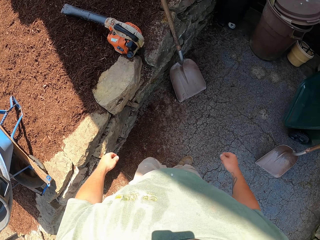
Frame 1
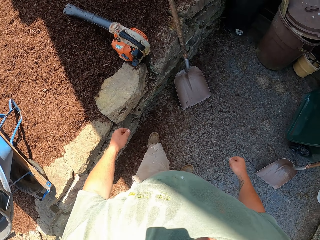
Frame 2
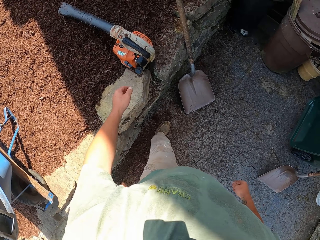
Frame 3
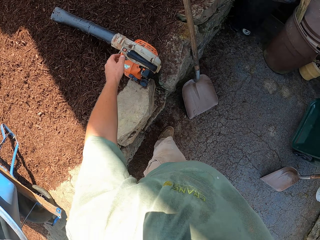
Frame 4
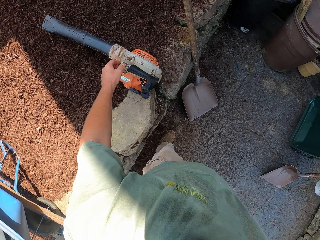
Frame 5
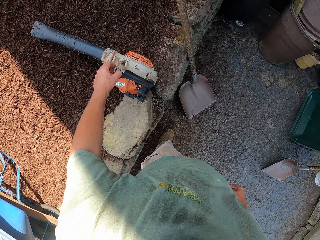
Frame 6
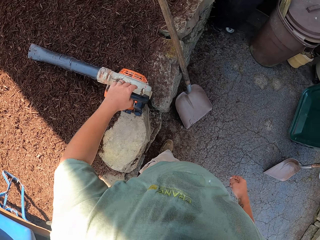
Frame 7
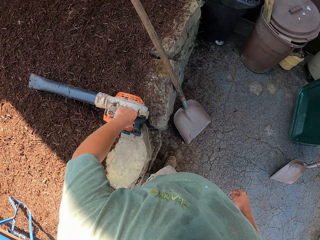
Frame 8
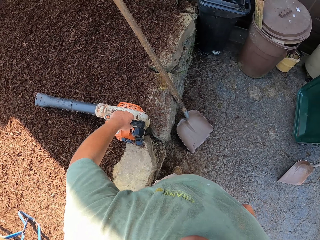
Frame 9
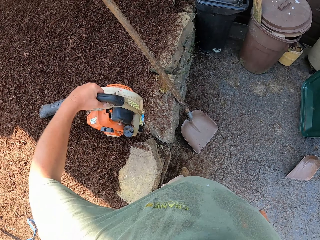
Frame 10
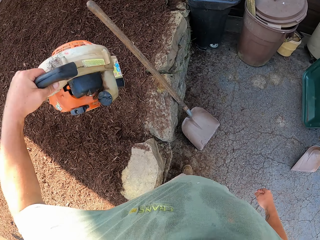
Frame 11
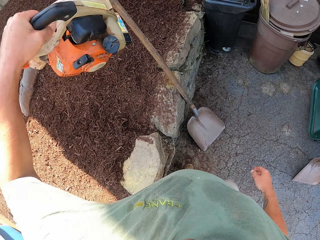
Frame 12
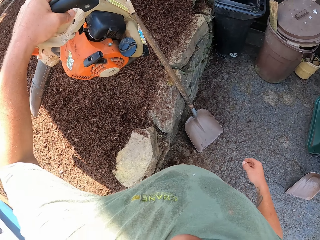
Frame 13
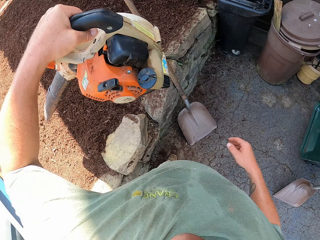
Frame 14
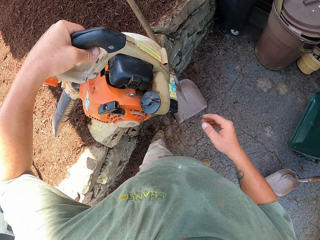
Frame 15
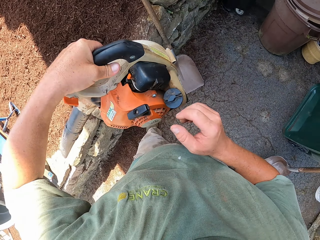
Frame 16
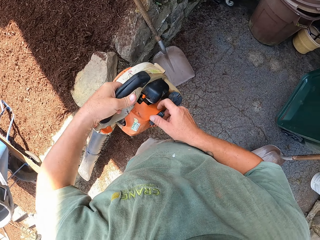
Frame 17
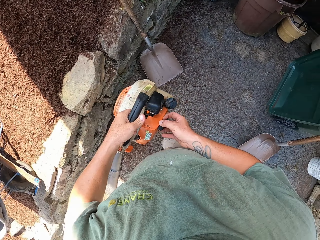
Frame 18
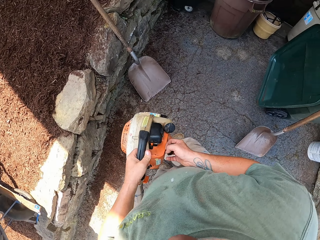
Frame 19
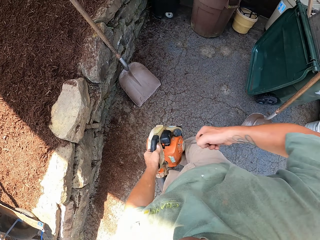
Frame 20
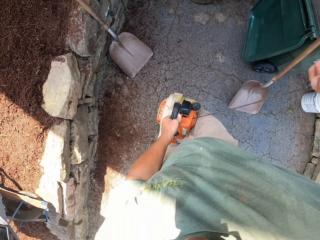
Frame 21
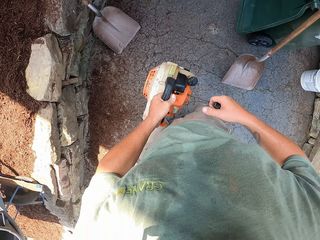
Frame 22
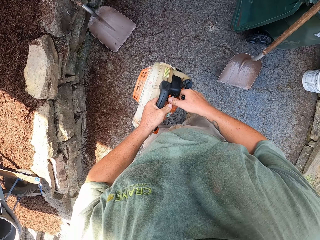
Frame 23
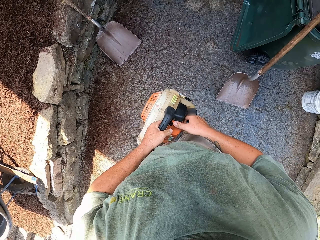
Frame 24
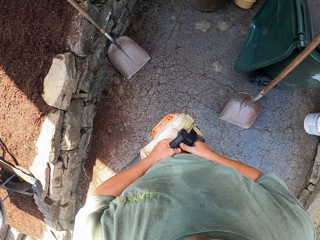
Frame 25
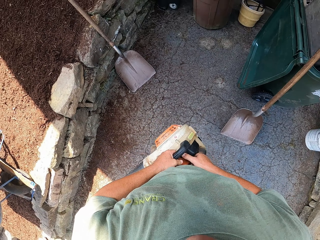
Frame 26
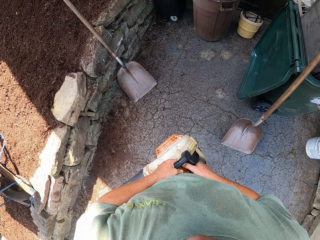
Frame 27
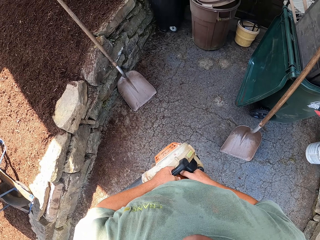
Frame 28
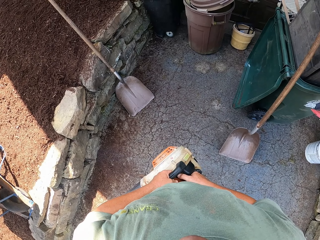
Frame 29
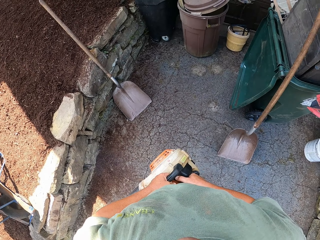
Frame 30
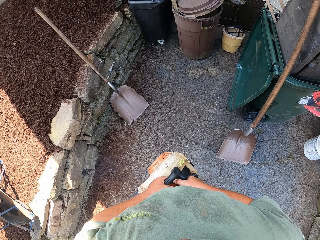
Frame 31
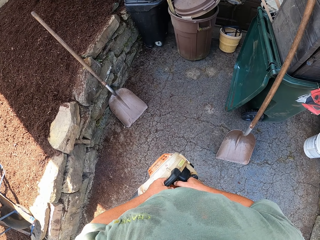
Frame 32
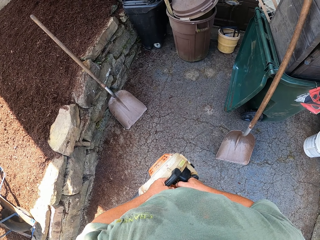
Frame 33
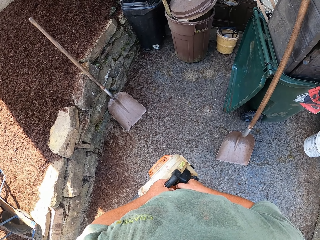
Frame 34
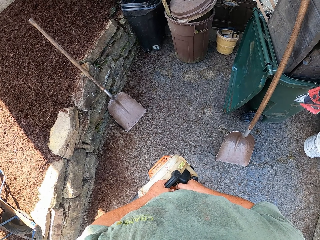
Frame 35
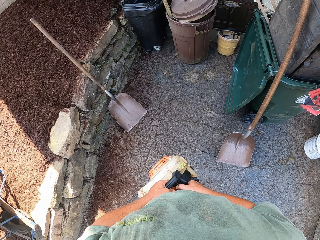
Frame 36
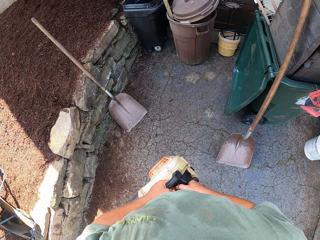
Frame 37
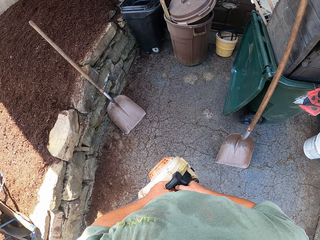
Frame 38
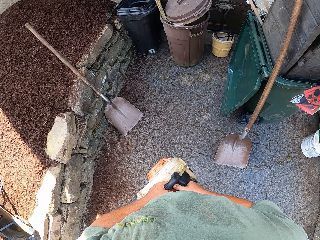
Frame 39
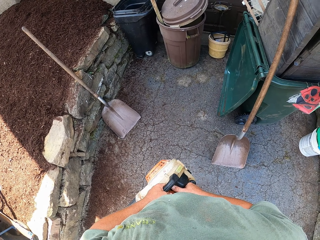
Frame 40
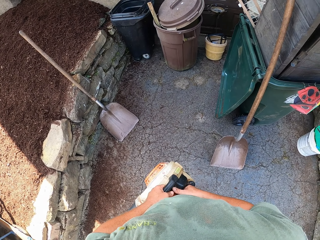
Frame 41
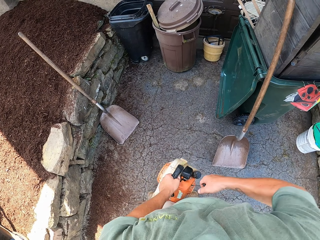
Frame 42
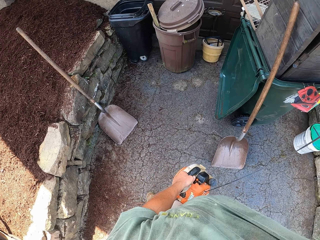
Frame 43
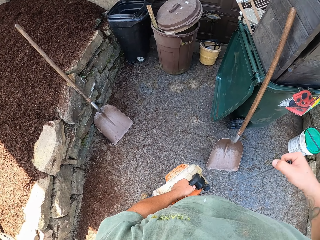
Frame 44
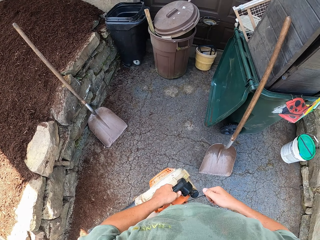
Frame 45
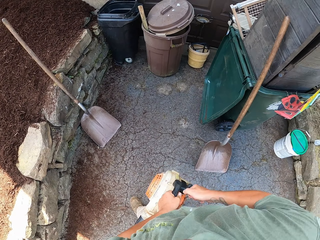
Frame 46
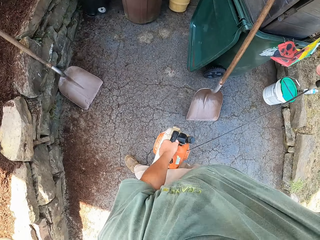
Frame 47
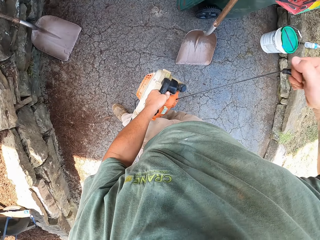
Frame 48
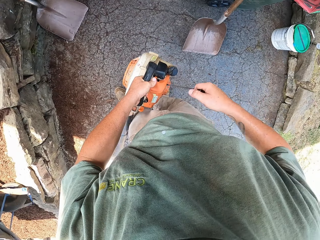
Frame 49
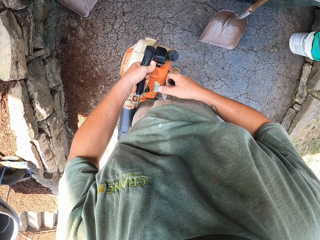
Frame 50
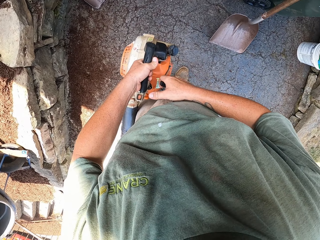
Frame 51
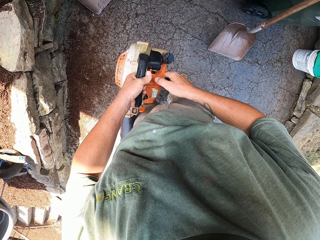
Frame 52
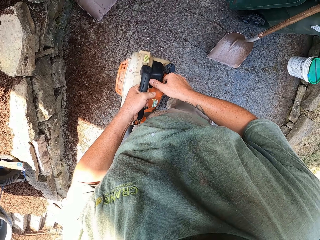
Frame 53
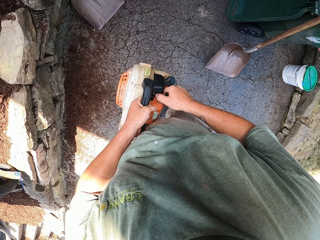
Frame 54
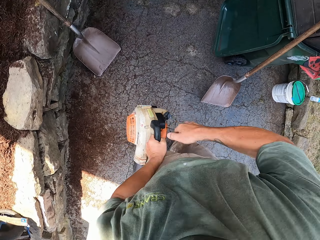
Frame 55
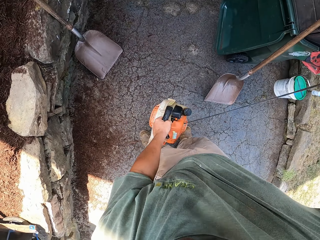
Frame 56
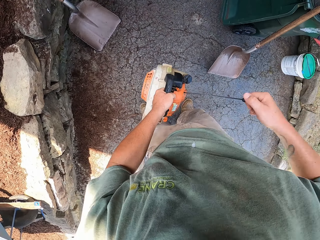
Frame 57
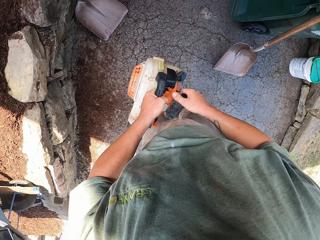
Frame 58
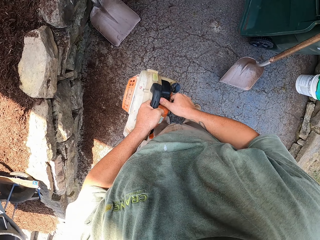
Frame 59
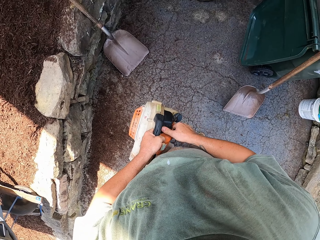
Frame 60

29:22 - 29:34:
The camera wearer picks up the machine from the ground. They turn on the machine.

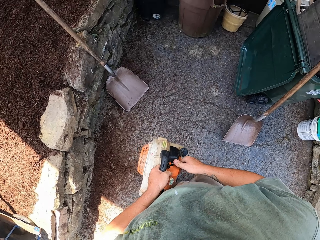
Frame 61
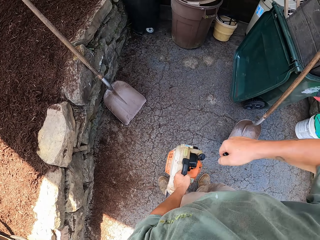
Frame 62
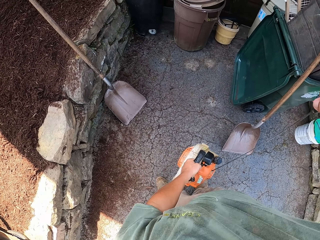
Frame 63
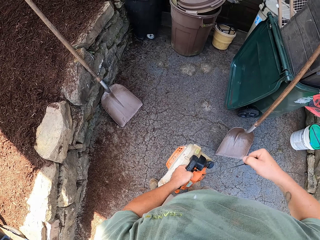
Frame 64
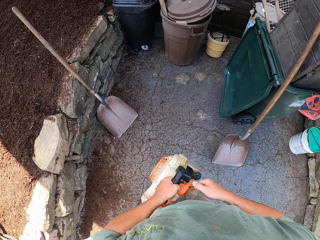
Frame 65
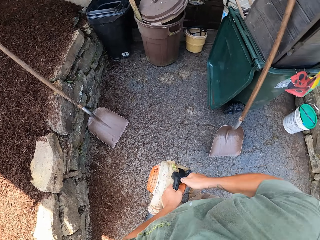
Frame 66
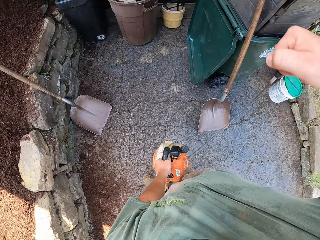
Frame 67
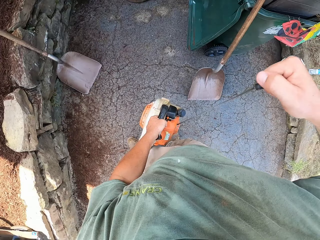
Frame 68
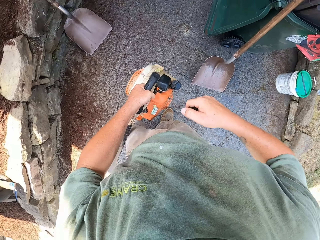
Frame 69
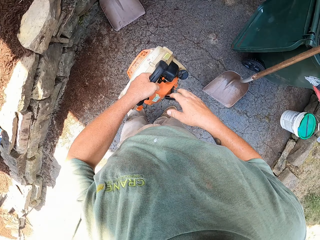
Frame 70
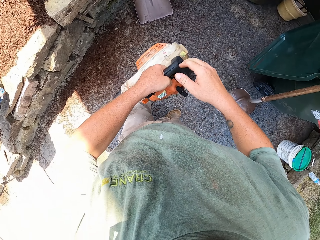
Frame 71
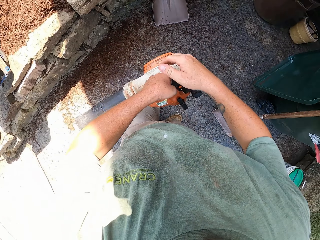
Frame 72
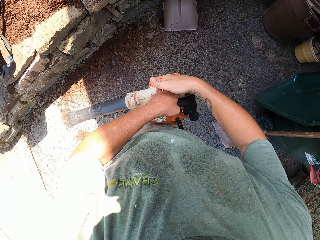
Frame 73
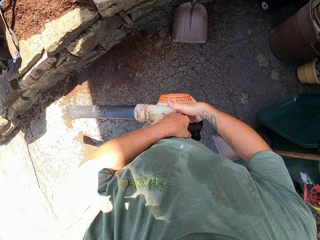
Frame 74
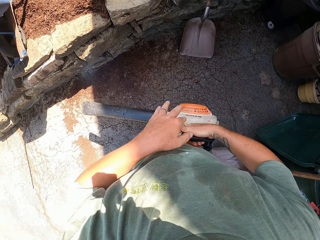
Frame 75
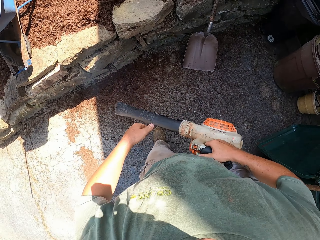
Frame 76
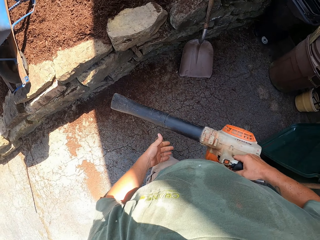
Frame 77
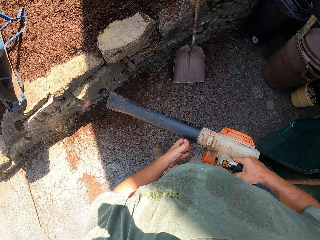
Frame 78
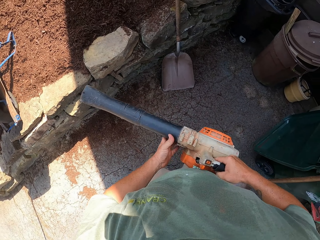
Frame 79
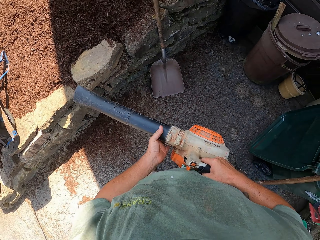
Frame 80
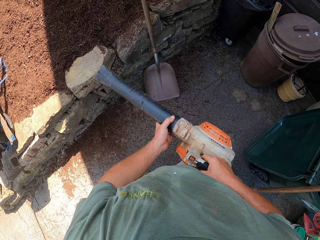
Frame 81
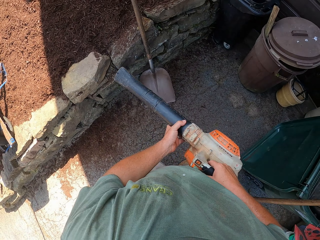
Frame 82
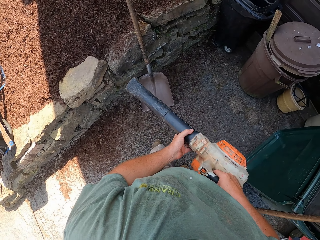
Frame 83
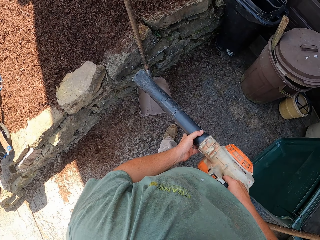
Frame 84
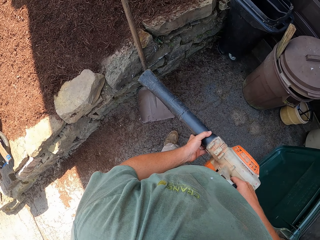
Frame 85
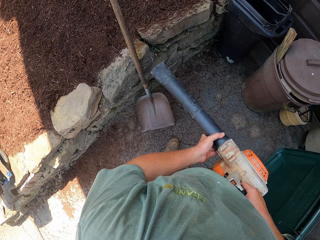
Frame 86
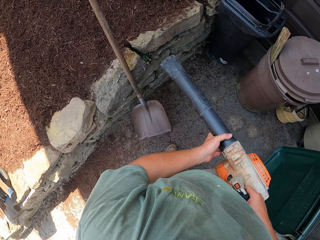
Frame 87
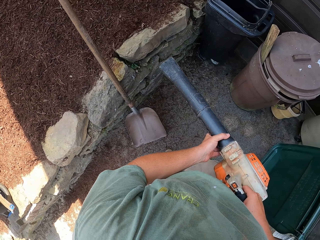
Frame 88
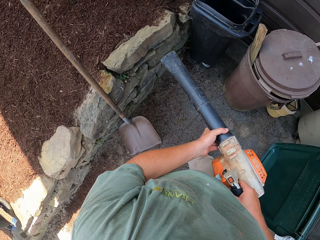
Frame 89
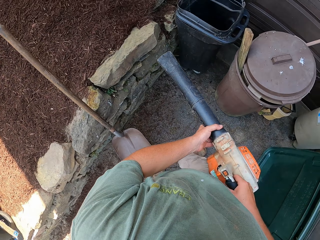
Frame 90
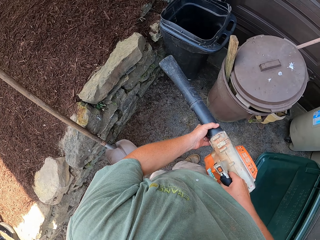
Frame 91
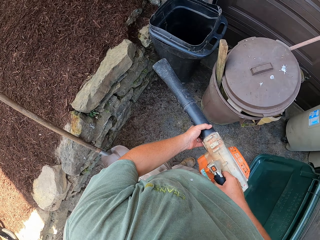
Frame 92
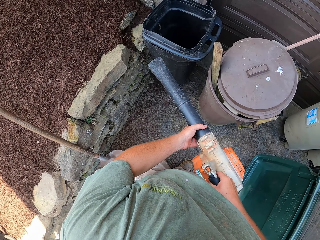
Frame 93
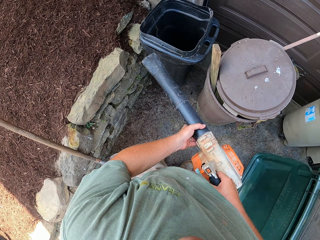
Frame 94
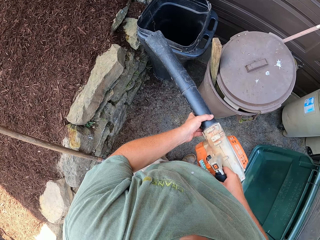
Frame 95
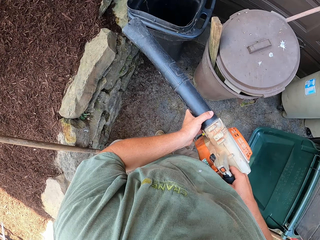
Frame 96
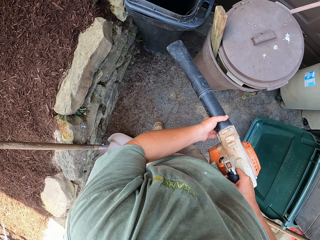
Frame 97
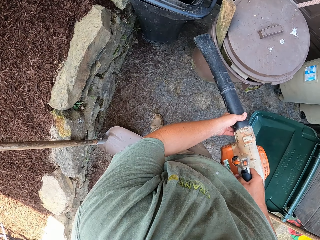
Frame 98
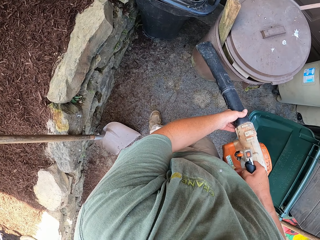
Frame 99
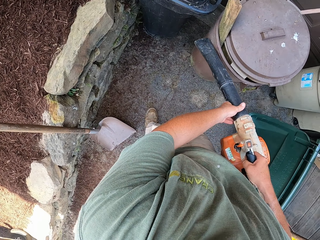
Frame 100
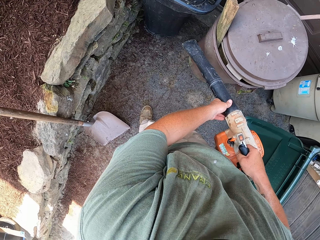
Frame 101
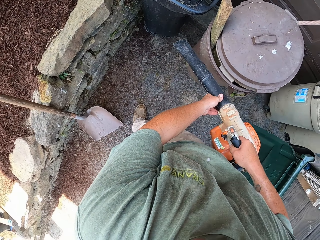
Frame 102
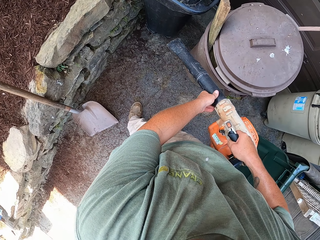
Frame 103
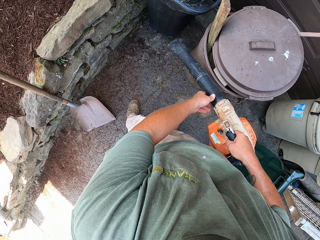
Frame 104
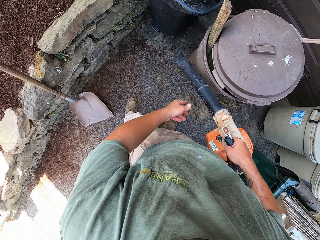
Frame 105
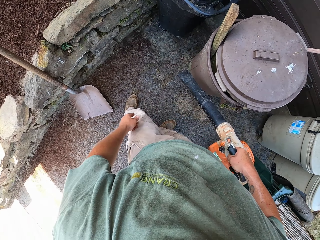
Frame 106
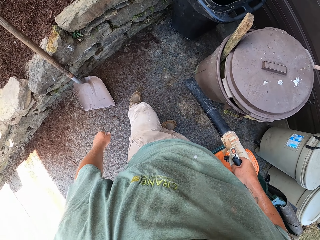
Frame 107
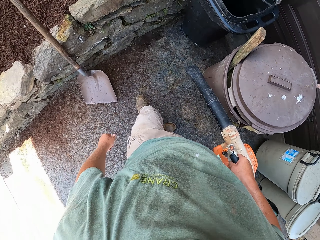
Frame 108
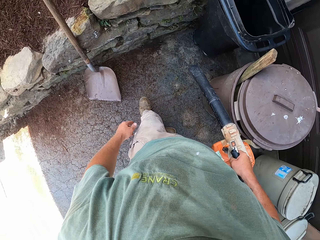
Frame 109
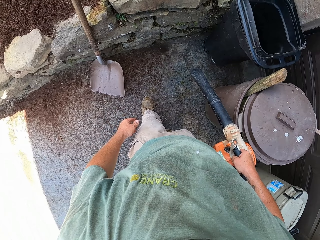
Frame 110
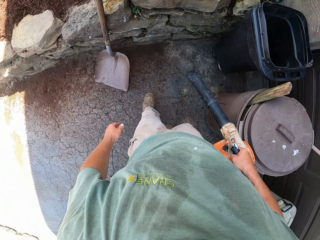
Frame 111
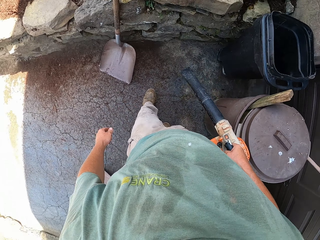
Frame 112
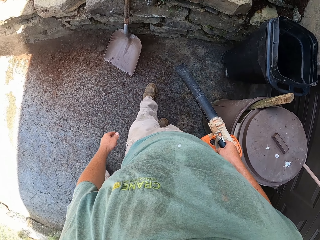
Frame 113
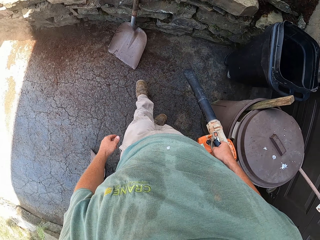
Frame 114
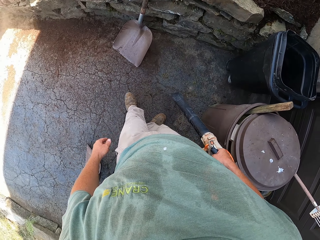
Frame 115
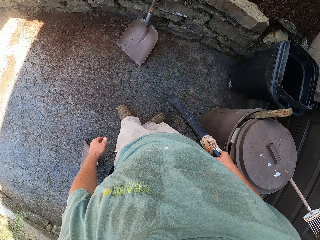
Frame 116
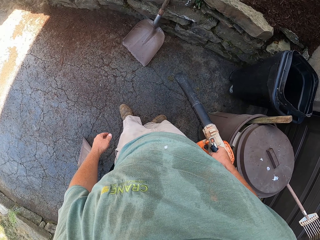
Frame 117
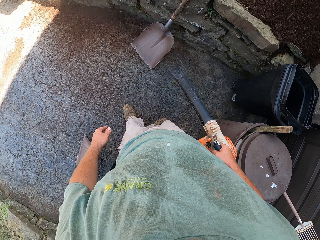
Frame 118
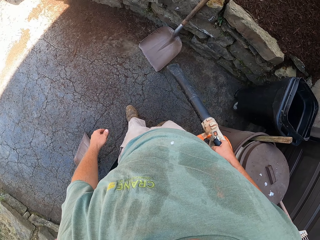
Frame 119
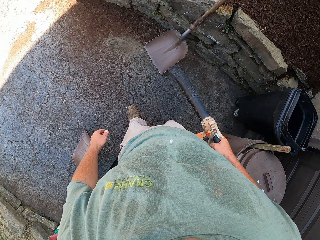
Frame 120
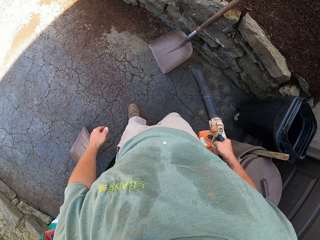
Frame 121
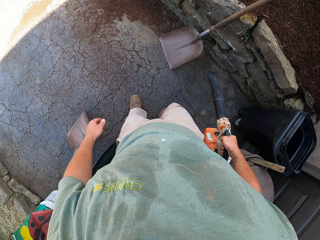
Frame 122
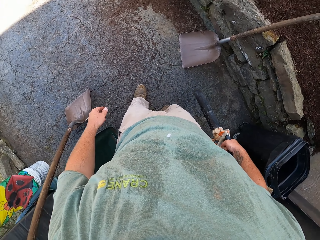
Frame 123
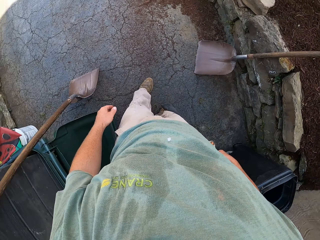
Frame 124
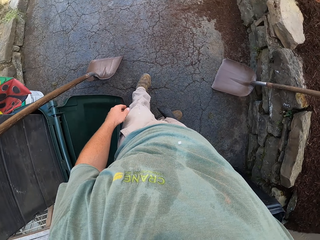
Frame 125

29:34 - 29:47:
The camera wearer removes sand with an object. They blow on the loose soil.
